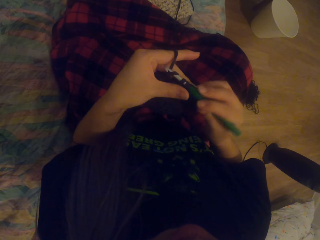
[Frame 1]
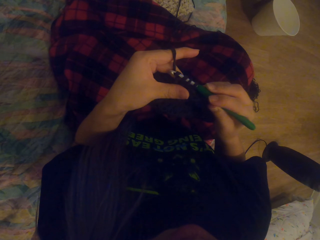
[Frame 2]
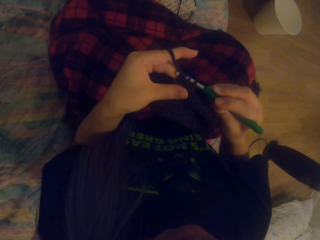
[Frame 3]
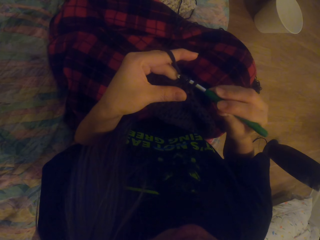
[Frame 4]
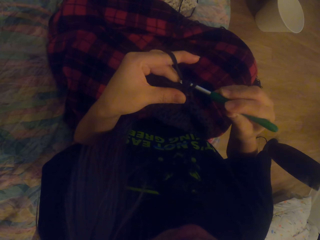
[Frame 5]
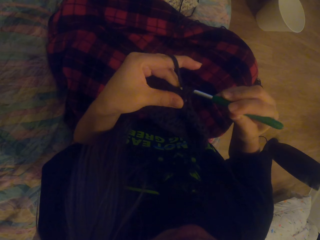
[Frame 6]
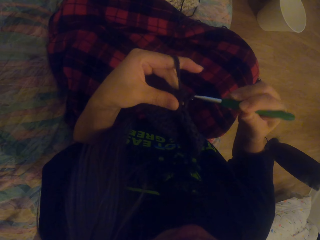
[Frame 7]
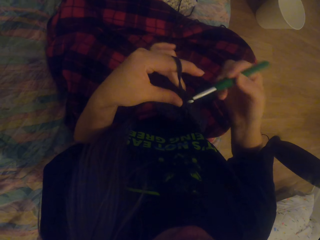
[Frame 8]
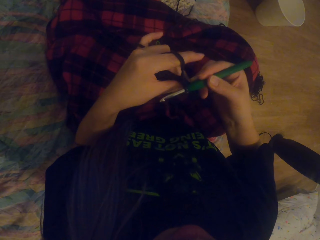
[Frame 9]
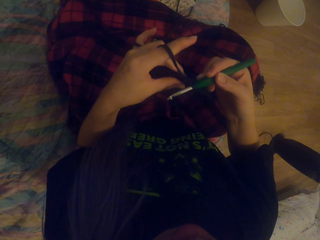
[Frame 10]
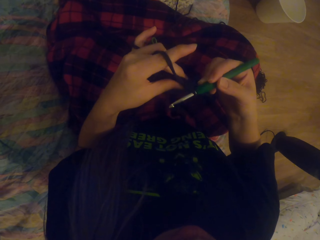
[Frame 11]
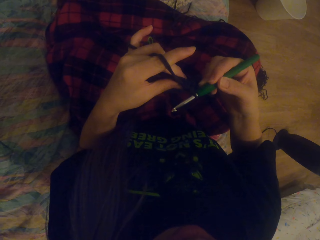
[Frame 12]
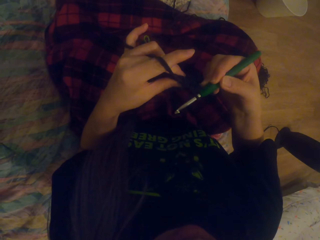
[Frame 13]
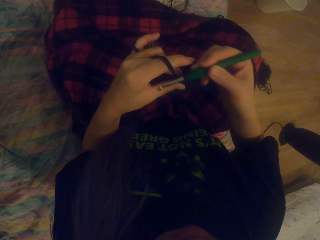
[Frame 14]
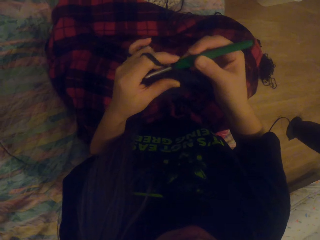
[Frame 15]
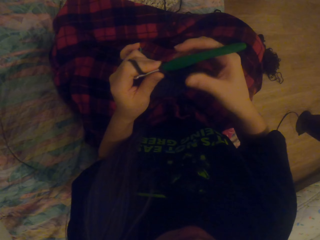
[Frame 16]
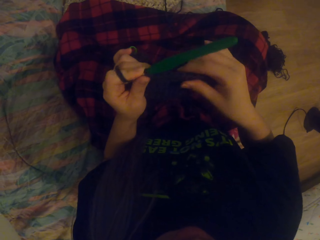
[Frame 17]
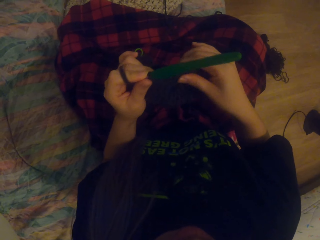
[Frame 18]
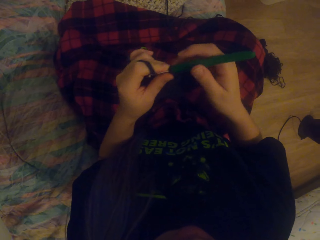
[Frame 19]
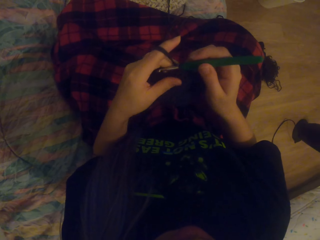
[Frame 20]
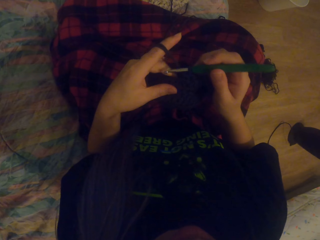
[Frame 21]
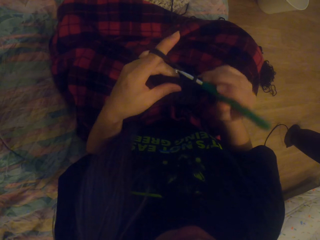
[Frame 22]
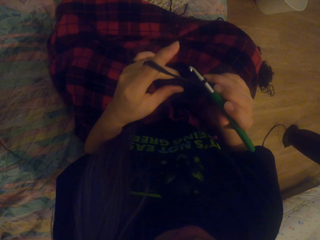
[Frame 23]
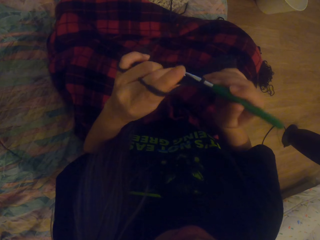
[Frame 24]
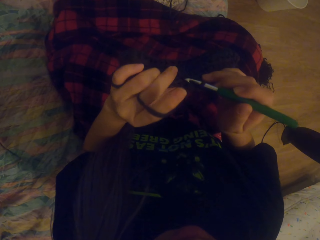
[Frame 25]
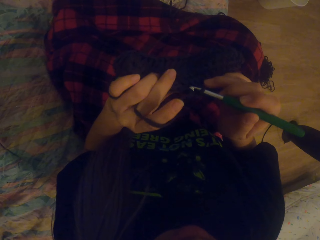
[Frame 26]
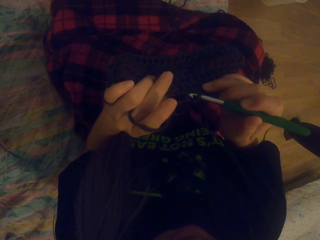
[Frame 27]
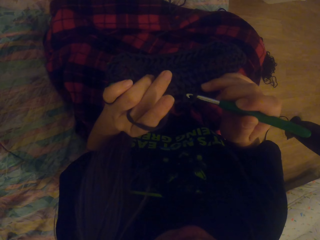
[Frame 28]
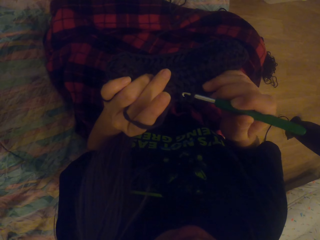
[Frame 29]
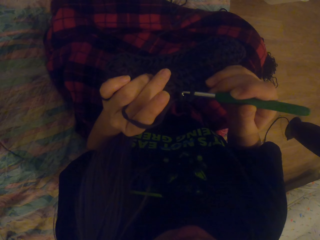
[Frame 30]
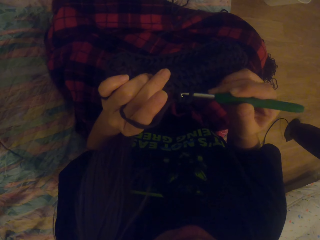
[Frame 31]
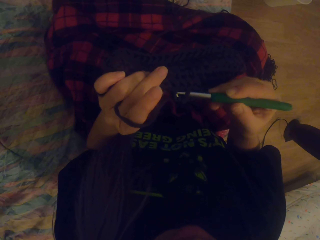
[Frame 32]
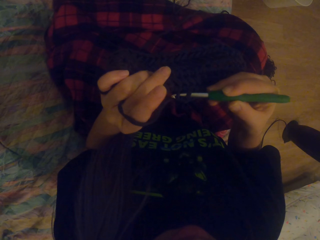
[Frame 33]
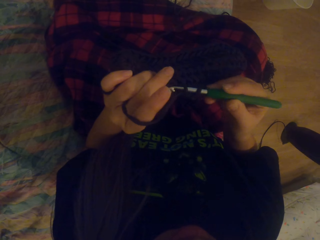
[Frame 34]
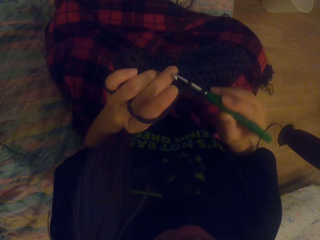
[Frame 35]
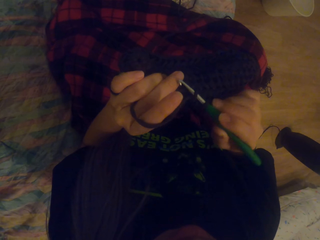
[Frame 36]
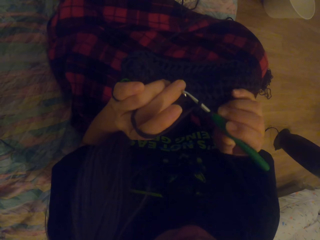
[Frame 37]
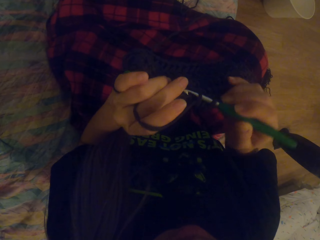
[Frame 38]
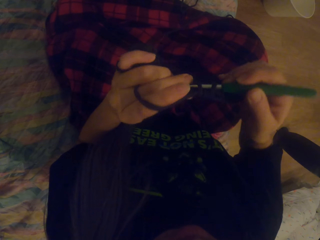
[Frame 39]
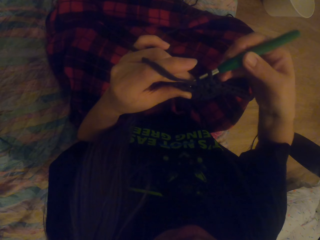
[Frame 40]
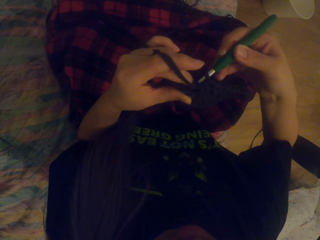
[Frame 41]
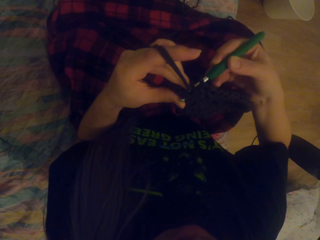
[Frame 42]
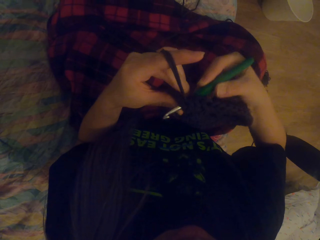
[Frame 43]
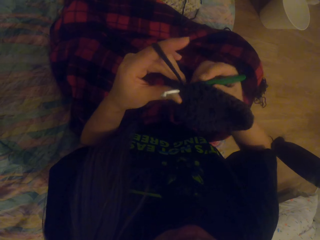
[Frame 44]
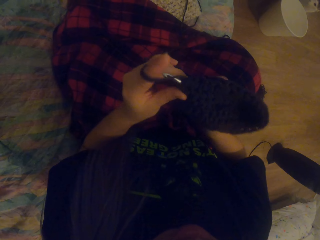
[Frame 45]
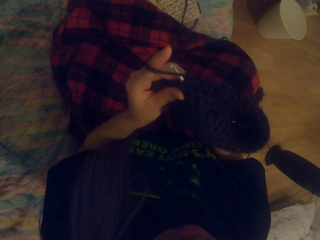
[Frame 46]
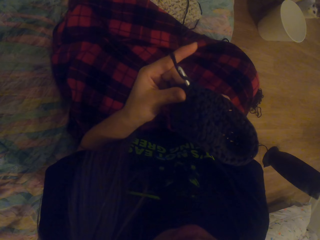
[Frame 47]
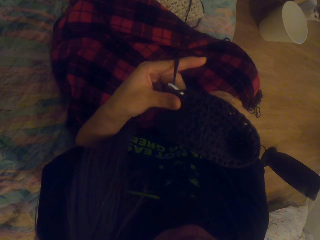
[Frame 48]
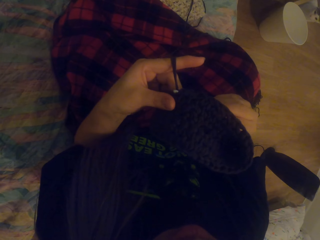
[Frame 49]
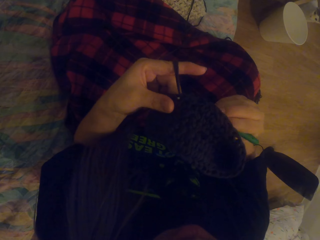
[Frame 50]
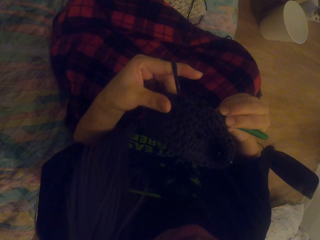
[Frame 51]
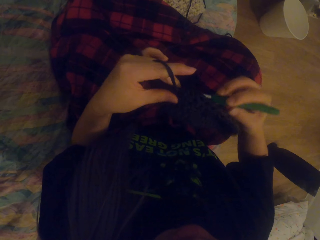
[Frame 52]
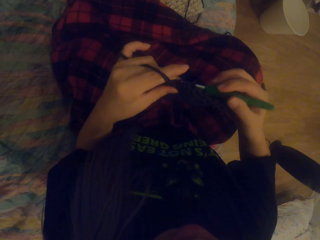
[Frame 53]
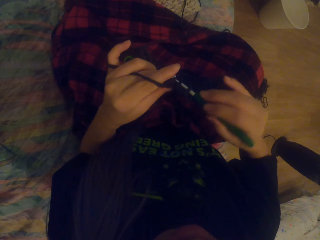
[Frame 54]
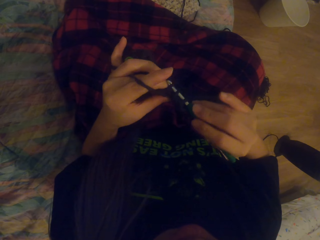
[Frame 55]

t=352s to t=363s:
The camera wearer crochets using a yarn and a crochet hook. They pull the yarn with the hook. They crochet using the yarn and the crochet hook.

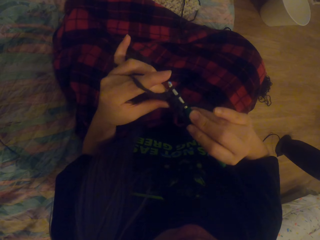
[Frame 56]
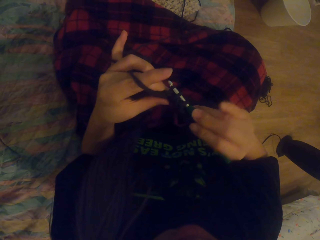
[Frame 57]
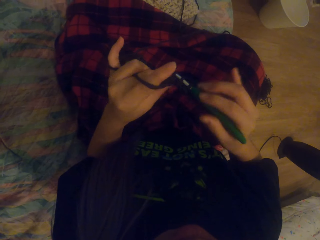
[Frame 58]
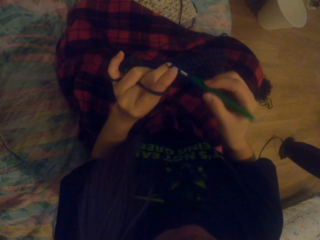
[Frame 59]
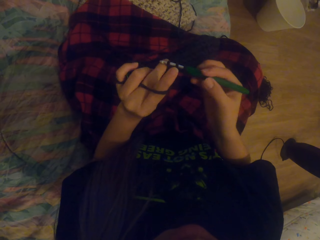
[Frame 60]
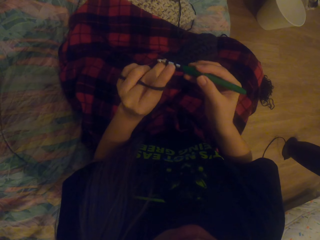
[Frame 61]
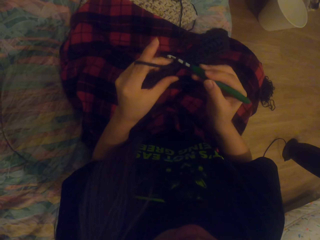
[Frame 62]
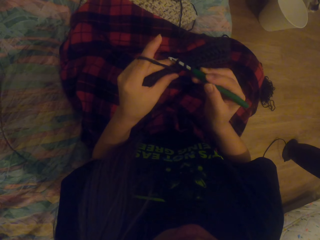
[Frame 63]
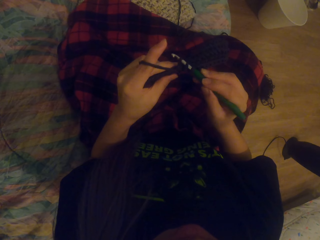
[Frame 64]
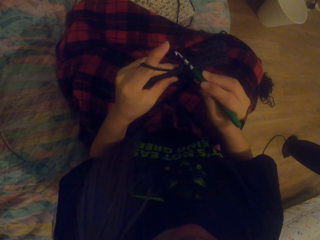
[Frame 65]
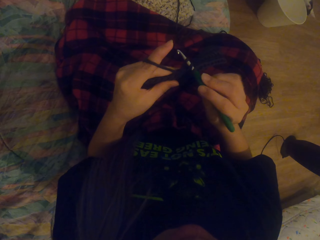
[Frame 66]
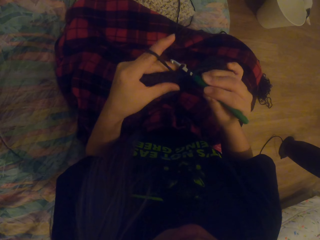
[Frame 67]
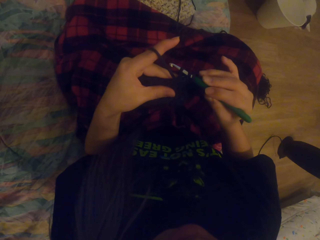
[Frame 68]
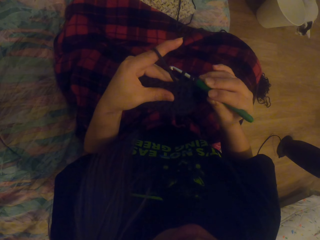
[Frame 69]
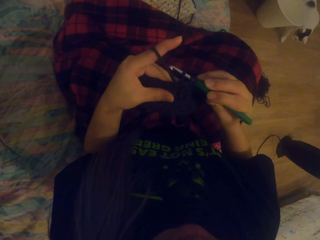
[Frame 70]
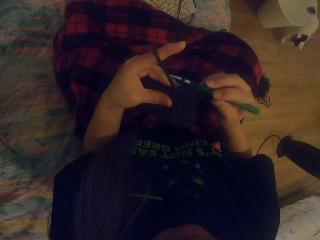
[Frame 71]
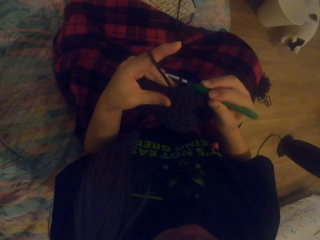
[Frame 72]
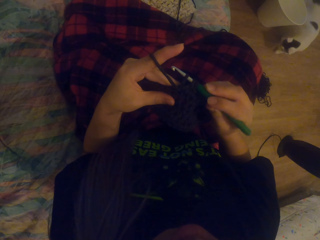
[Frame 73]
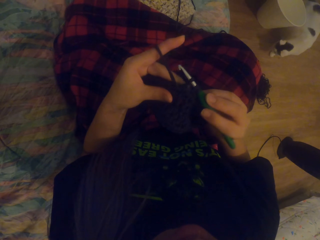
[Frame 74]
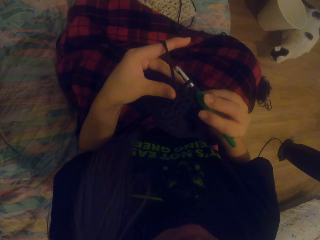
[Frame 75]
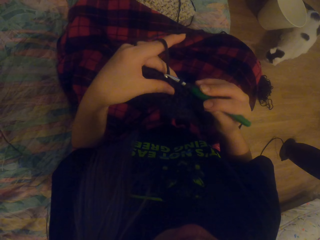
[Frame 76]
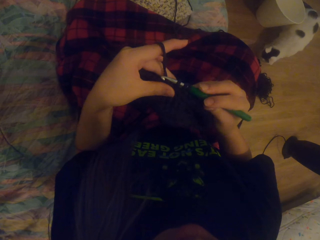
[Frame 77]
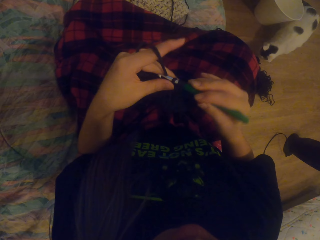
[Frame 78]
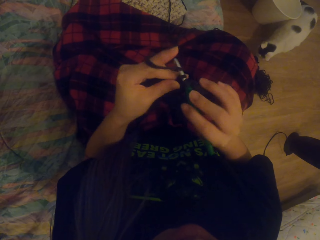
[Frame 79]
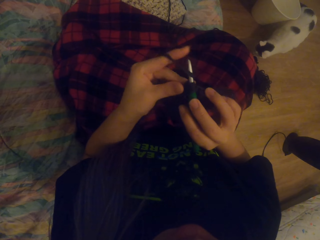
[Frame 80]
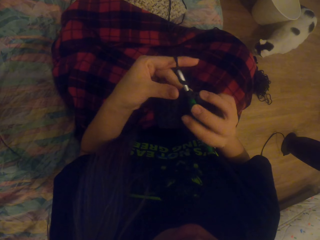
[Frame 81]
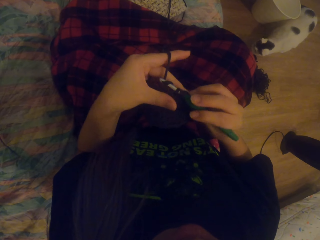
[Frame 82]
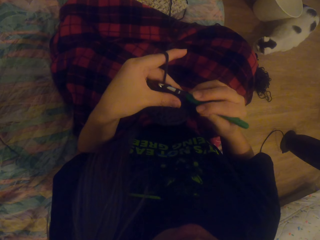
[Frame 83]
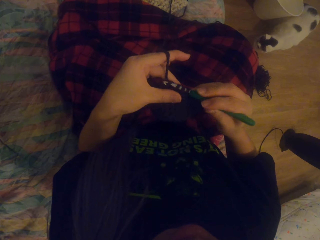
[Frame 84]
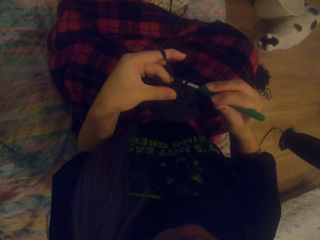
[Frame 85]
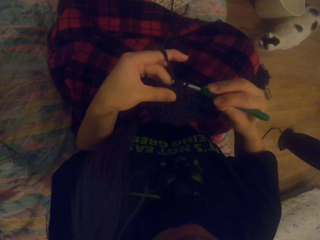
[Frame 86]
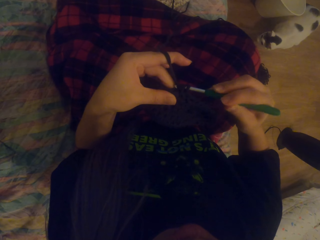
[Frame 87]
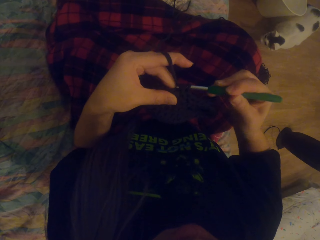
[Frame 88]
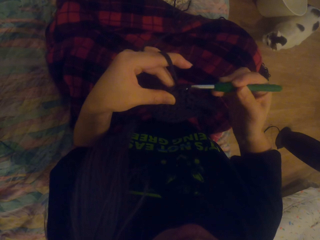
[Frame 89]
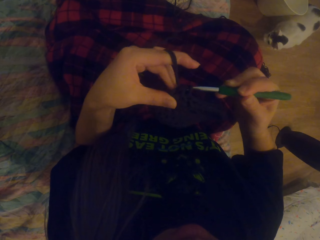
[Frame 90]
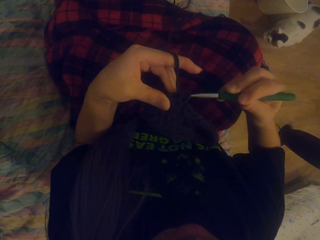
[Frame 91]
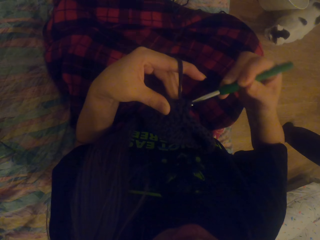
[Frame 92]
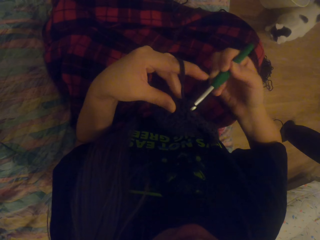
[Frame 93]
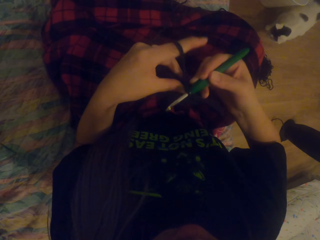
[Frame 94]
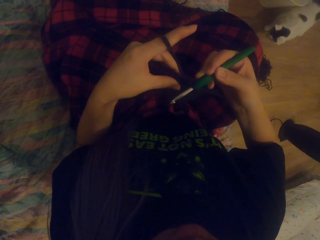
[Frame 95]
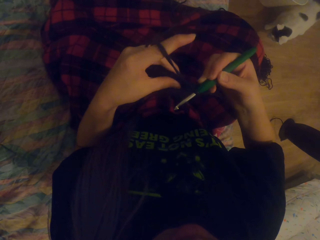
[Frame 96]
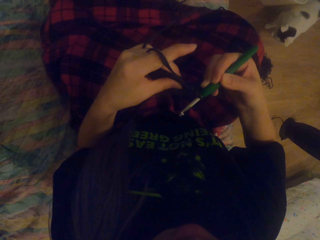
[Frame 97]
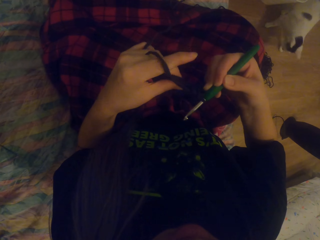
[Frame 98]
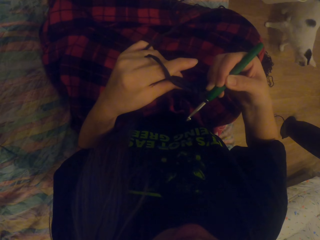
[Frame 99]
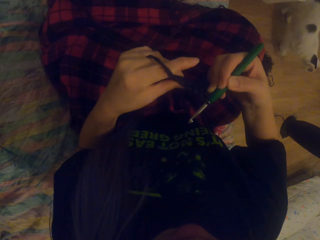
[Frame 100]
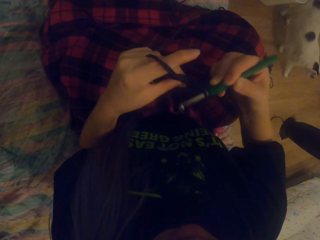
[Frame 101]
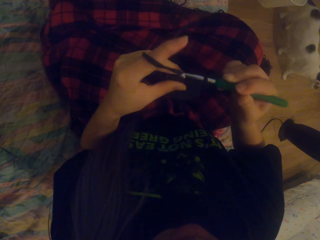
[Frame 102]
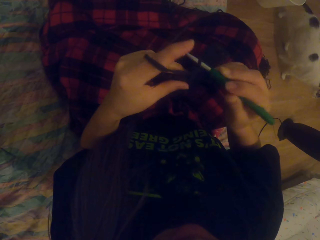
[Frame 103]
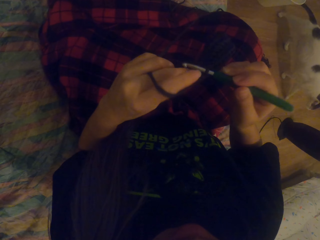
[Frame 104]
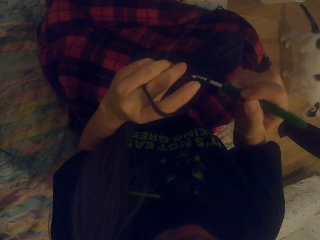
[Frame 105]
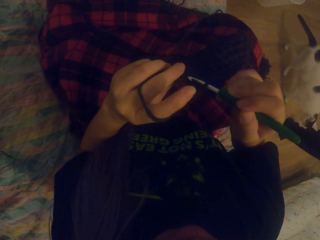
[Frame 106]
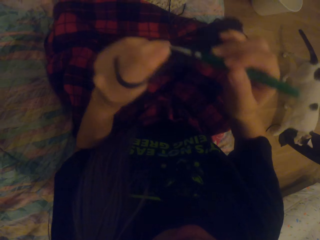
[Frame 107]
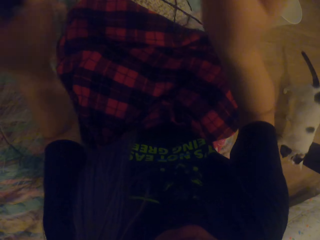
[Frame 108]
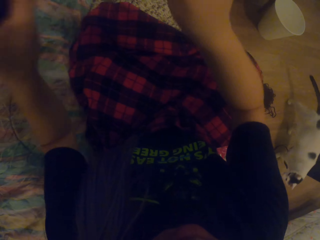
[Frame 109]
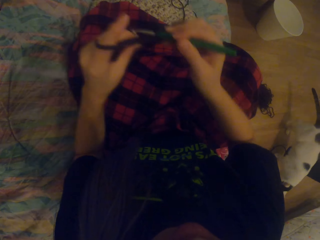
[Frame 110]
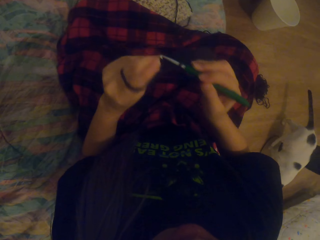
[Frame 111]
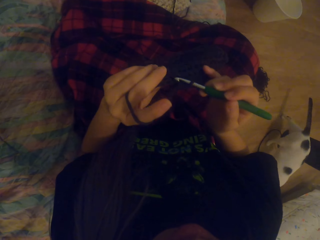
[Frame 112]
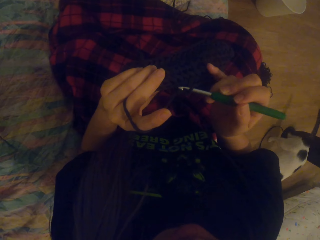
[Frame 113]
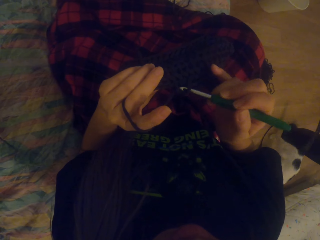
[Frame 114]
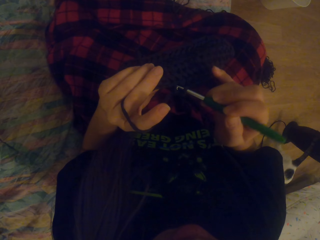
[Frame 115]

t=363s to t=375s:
The camera wearer pulls the yarn with the hook. They crochet using the yarn and a crochet hook. They pull the yarn with the hook.
